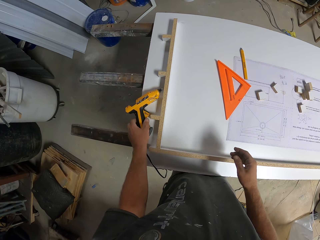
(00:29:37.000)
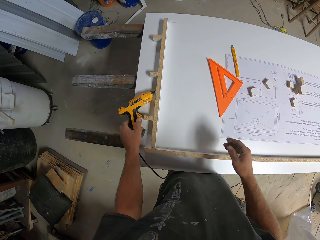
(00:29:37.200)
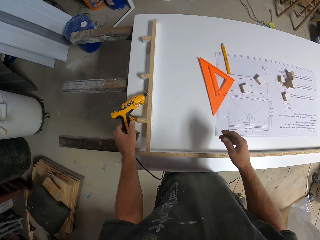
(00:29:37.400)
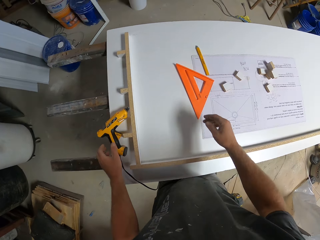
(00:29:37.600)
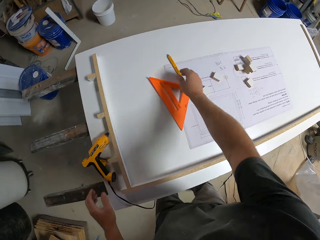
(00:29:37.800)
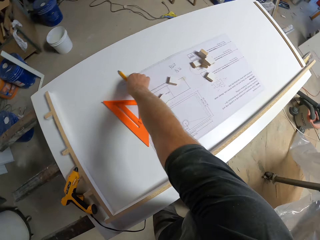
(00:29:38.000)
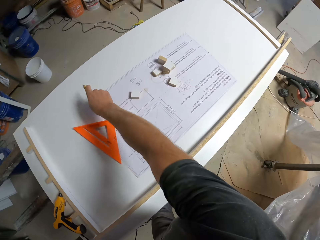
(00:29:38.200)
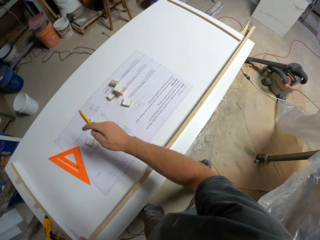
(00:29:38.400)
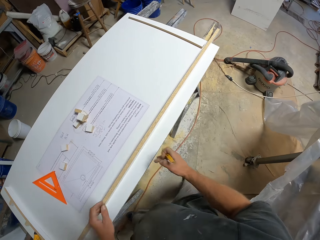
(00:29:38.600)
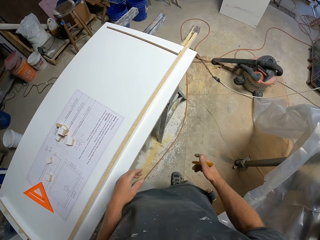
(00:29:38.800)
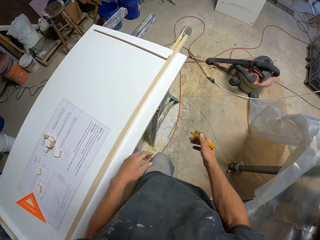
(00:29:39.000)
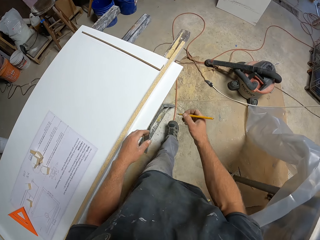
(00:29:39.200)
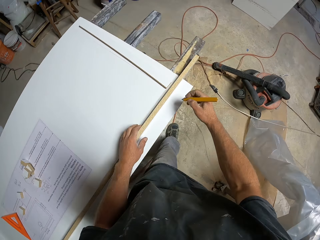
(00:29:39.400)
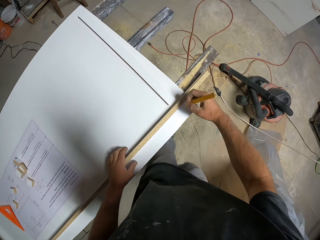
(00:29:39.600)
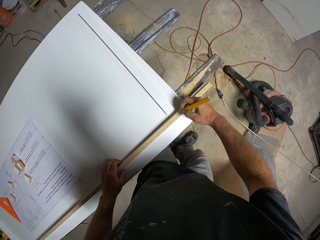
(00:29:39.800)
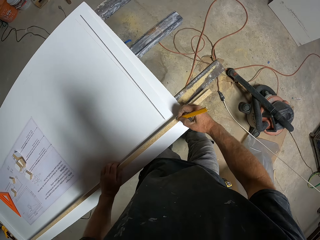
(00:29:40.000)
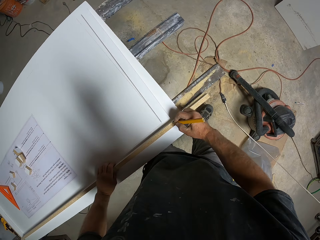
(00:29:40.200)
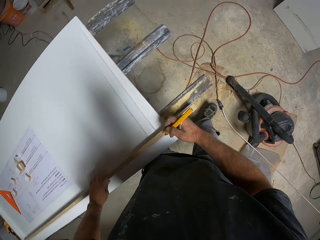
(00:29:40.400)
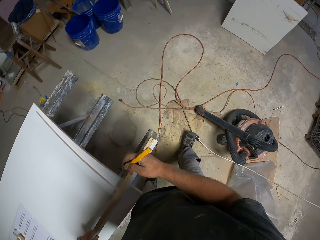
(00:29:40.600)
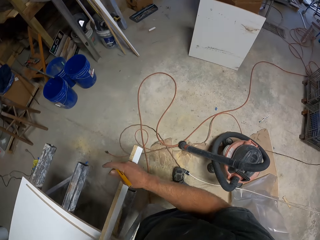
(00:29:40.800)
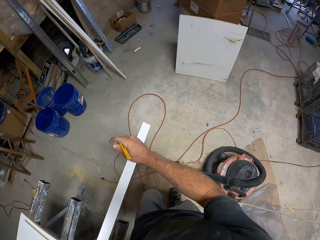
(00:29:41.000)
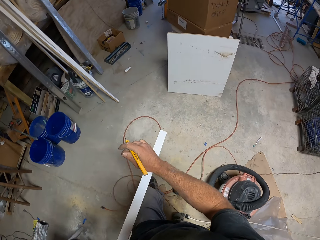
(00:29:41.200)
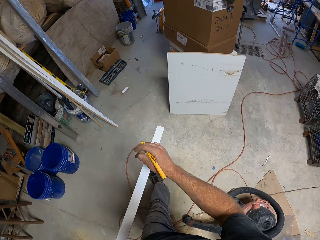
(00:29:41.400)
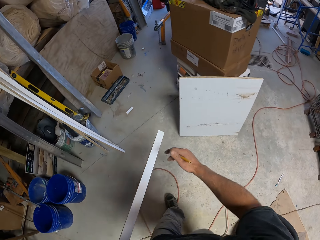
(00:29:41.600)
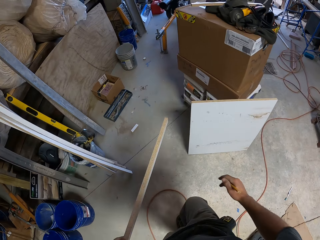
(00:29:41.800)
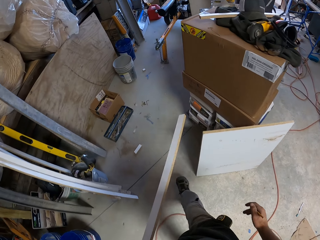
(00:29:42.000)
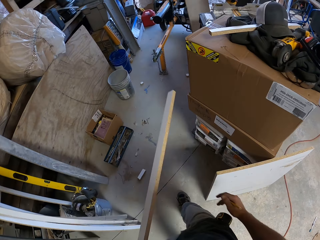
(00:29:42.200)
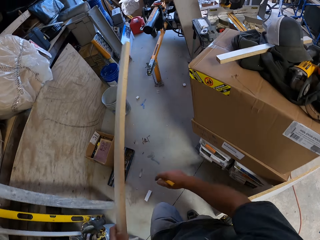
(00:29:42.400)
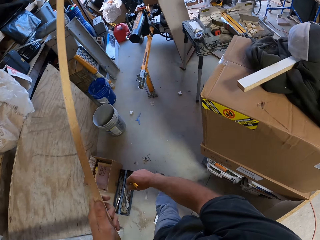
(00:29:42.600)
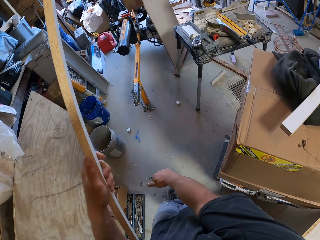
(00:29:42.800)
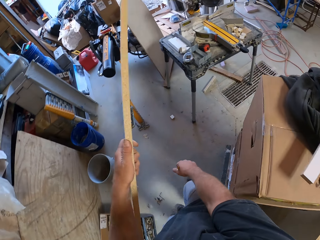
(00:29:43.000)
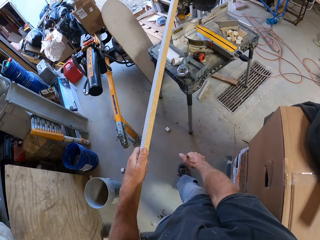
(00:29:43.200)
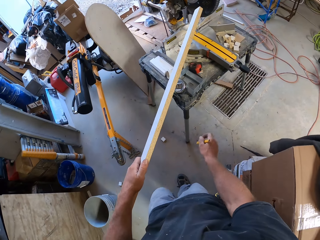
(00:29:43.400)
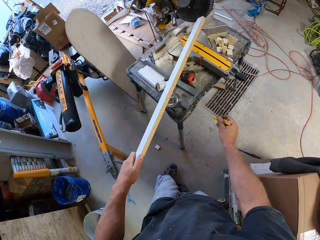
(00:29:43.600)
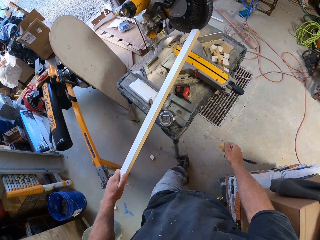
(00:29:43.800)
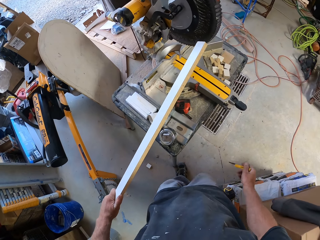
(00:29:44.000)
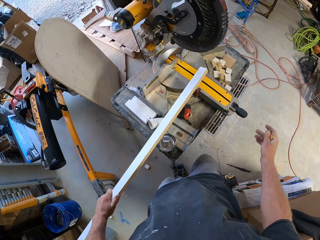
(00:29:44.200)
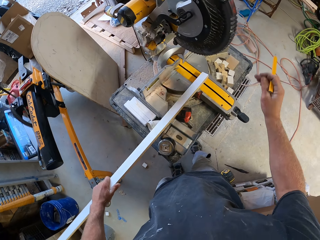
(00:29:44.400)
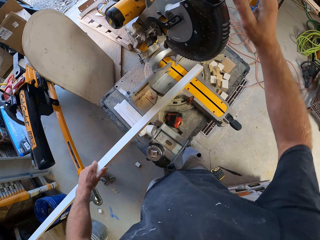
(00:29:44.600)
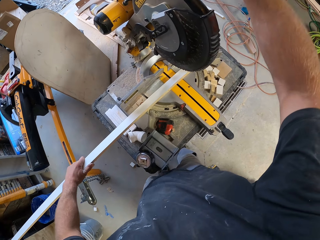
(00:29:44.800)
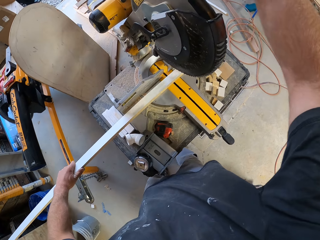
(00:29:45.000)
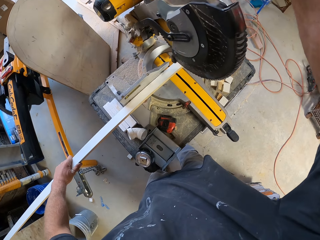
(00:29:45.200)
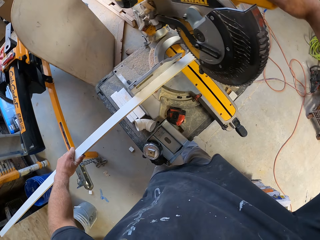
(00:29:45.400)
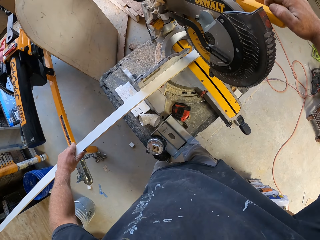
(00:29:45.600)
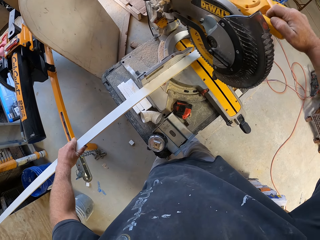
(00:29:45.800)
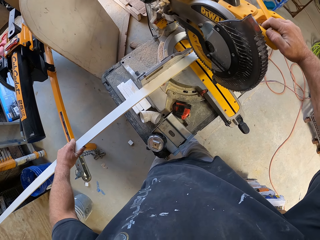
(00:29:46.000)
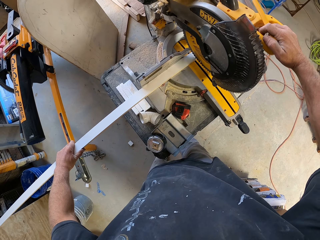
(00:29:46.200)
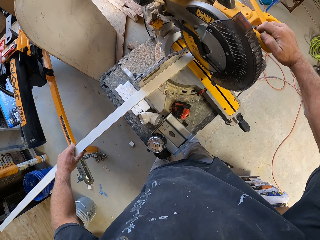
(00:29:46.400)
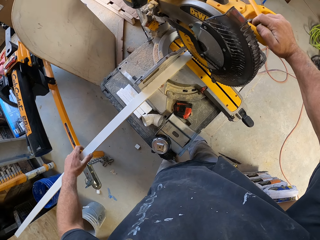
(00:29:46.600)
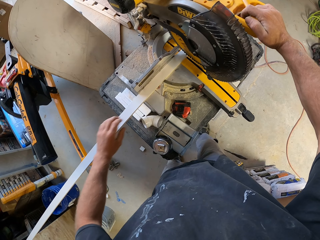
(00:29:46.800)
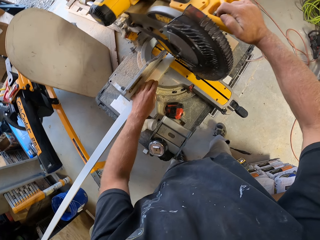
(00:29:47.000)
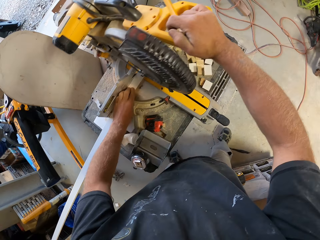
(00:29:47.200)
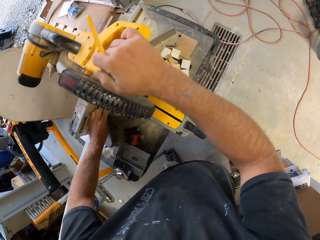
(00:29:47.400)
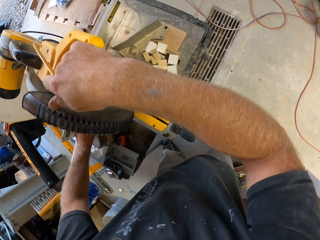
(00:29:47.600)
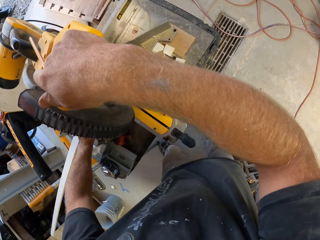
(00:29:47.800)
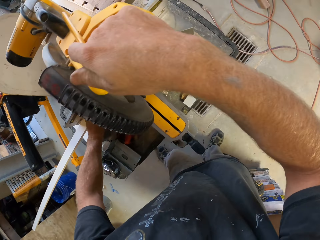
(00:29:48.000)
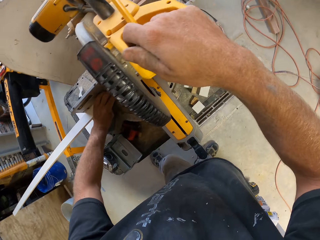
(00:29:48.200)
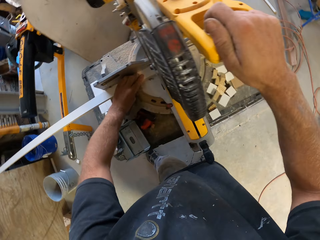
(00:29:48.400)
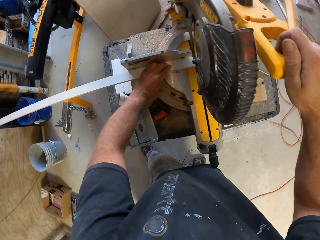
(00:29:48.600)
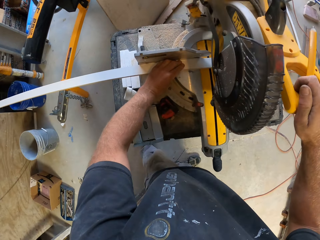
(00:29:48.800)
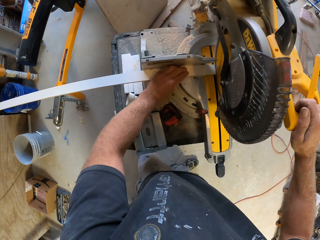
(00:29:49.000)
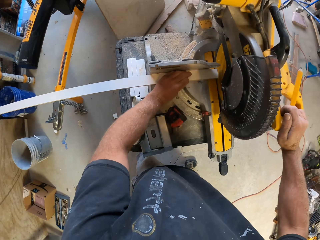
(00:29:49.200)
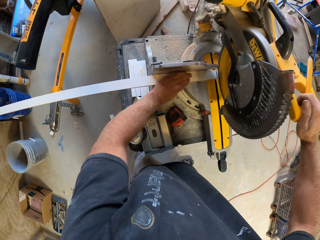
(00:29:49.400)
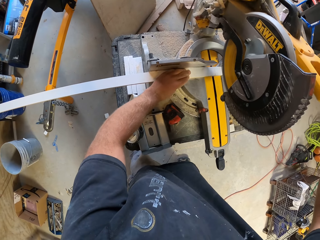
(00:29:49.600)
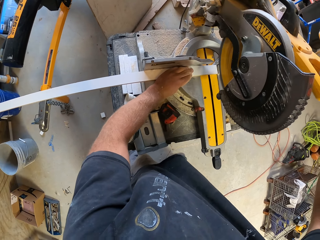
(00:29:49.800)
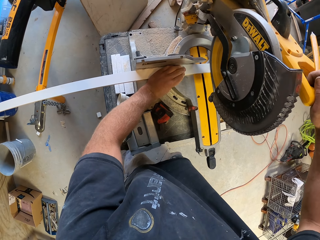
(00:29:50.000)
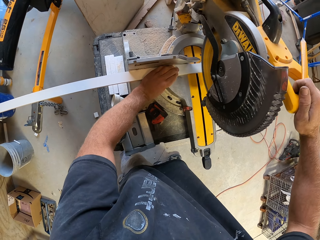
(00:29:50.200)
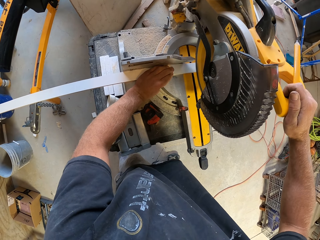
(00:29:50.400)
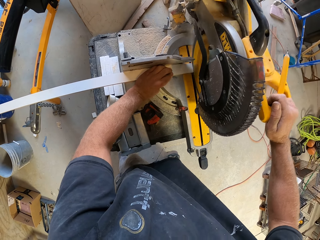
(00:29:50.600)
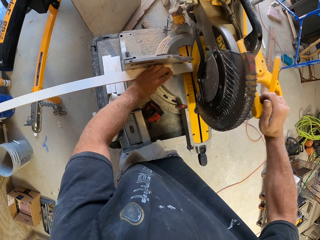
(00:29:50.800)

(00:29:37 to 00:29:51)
The camera wearer places the hot glue gun on a board. They pick up a pencil. They write on the piece of wood. They carry the piece of wood. They walk across the workshop. They put the piece of wood on the wood cutter machine. They hold a compound miter saw. They cut the piece of wood with the wood cutter machine.

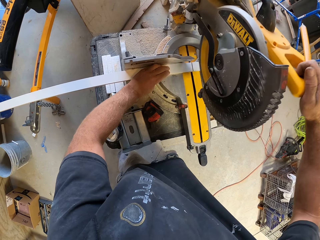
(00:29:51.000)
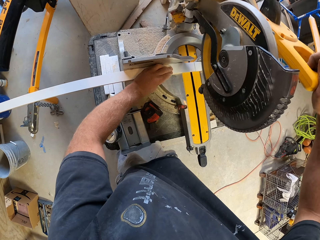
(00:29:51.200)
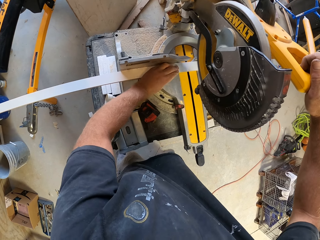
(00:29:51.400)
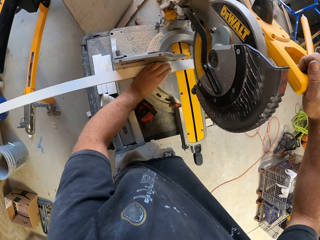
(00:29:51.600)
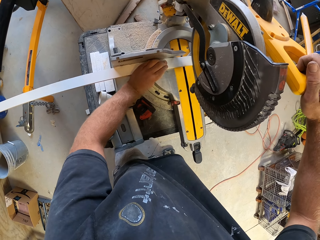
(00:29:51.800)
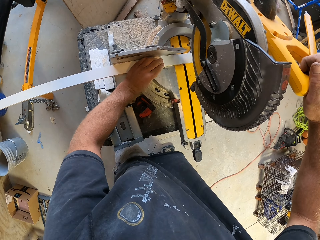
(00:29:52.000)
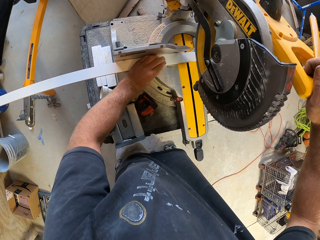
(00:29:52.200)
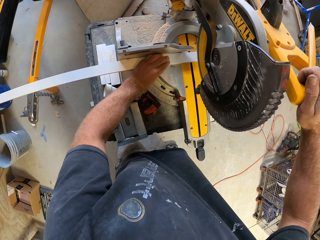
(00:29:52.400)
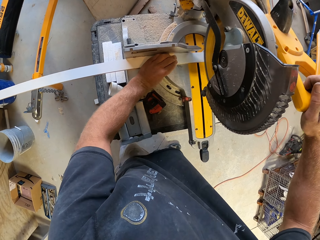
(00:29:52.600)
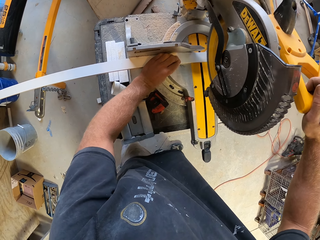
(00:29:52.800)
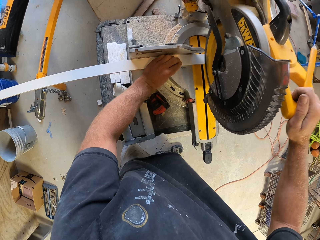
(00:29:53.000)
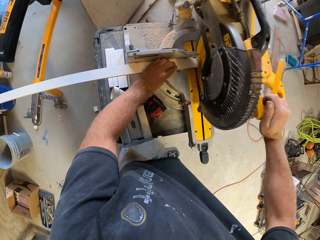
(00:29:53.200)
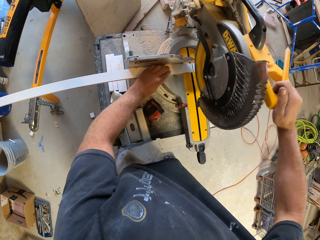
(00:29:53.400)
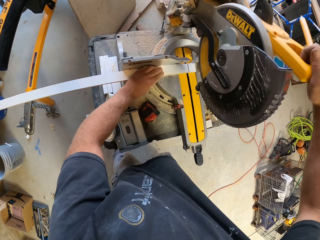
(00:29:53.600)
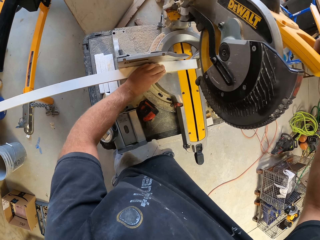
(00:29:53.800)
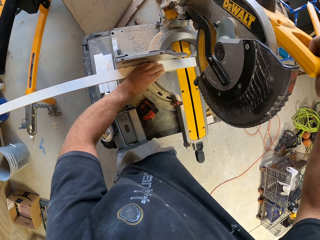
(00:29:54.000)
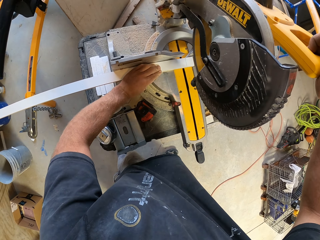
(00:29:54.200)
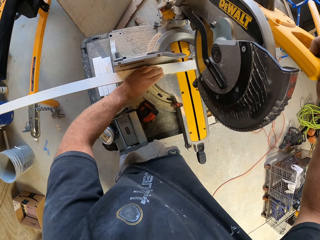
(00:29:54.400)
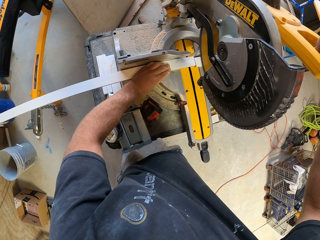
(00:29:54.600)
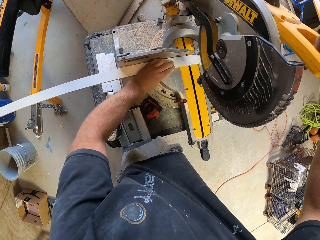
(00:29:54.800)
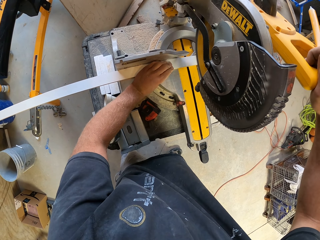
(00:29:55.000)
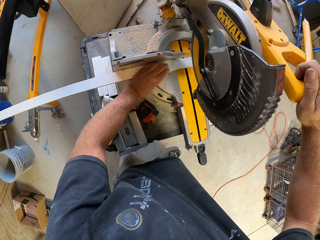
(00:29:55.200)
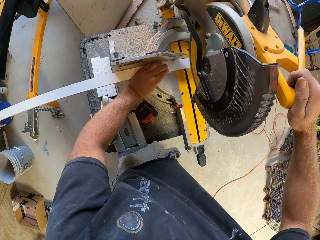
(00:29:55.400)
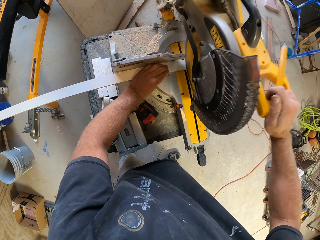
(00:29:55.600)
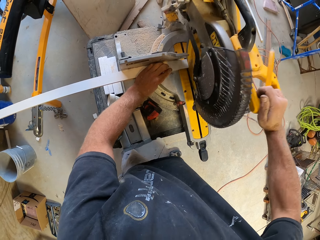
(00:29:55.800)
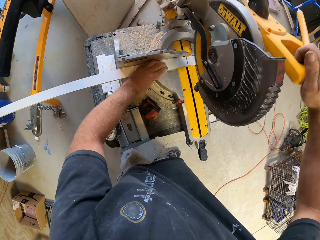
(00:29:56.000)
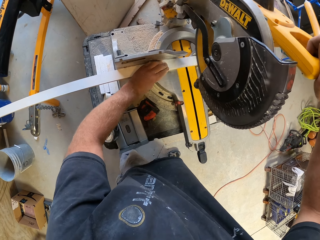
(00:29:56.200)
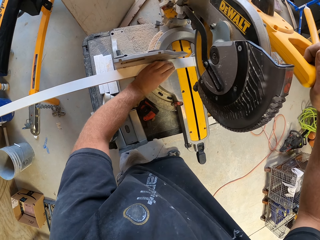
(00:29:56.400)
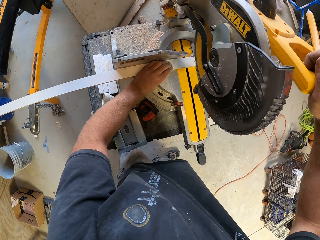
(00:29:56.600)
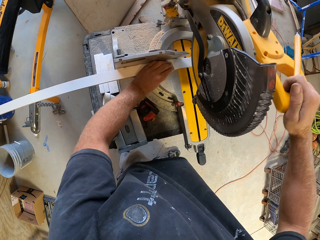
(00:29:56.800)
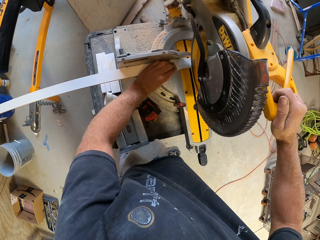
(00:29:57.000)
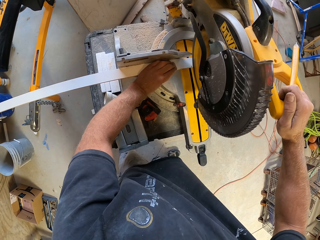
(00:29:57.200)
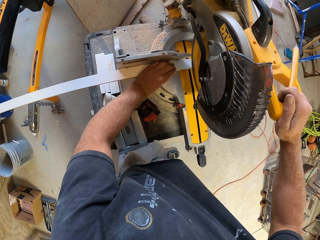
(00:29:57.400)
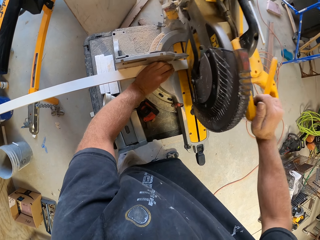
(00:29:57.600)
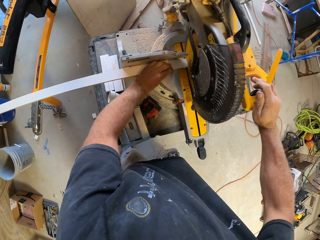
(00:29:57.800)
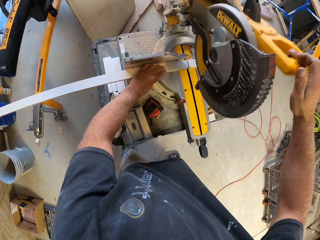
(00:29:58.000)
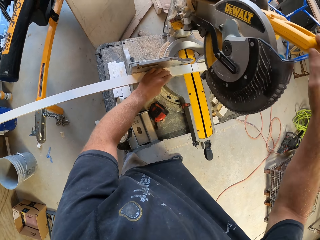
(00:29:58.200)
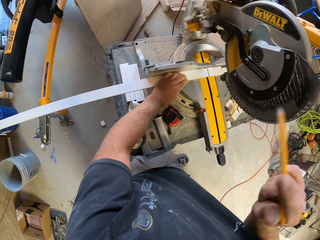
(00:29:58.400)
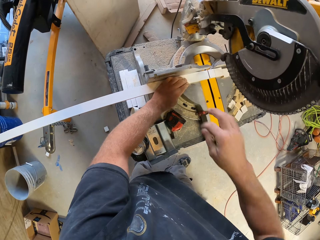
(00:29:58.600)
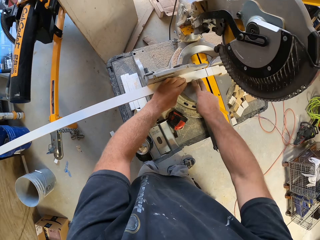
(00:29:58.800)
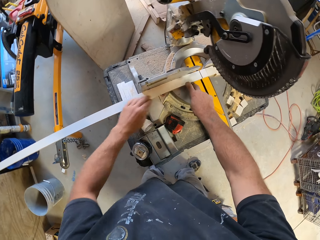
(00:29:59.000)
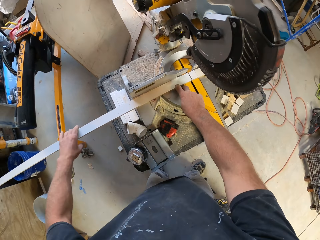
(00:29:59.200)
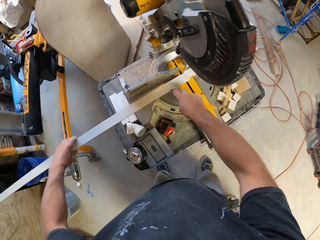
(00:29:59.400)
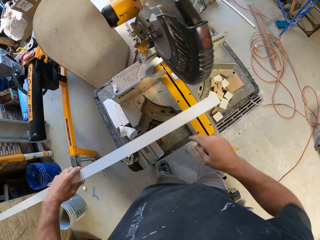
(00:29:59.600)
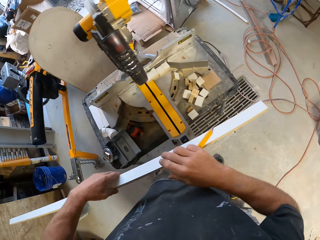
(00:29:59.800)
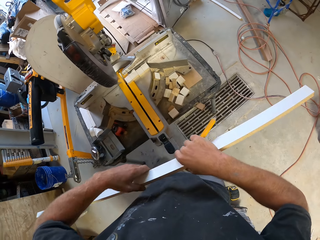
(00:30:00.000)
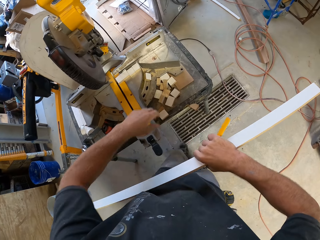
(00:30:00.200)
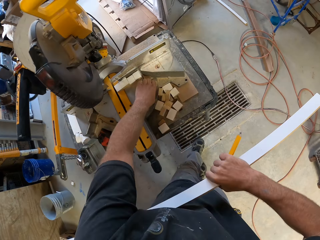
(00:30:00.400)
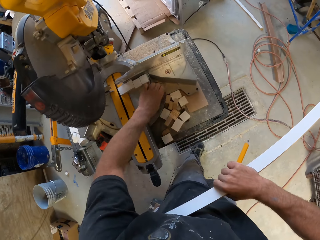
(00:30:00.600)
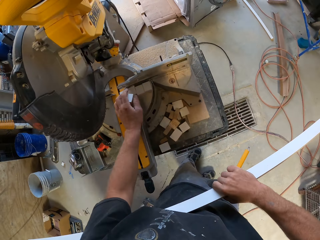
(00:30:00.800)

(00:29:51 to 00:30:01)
The camera wearer picks up the piece of wood.
